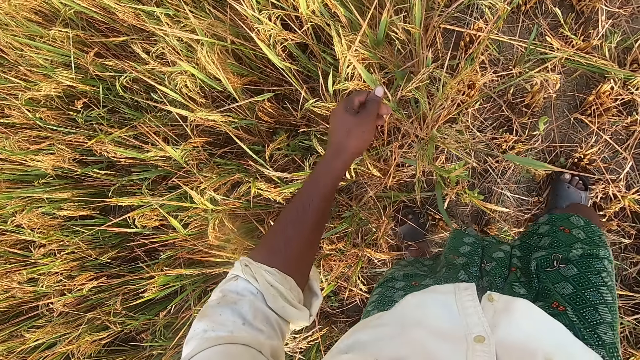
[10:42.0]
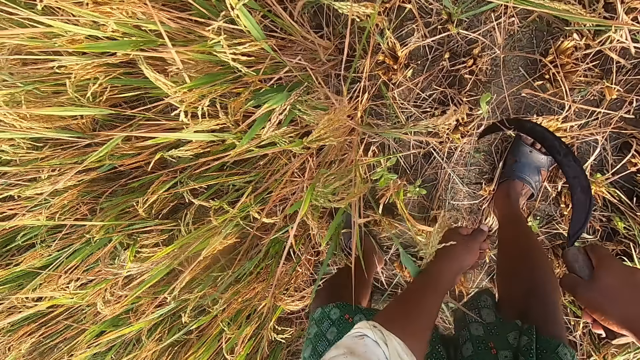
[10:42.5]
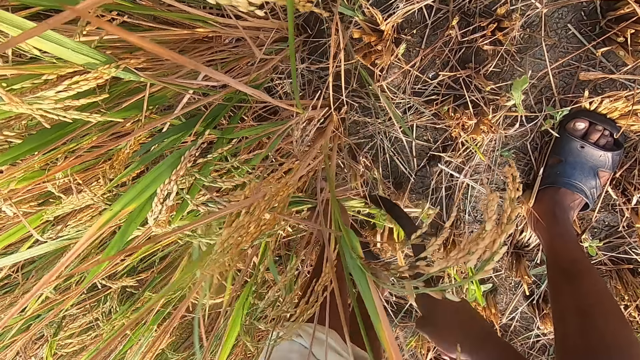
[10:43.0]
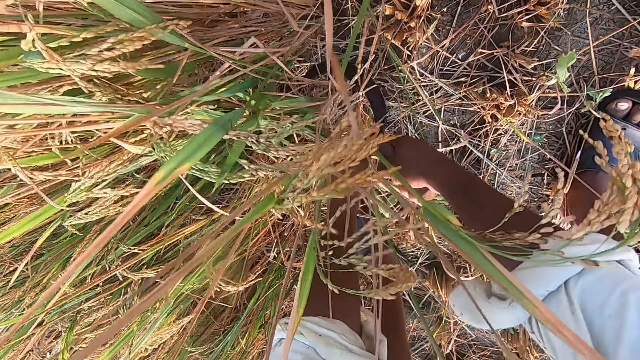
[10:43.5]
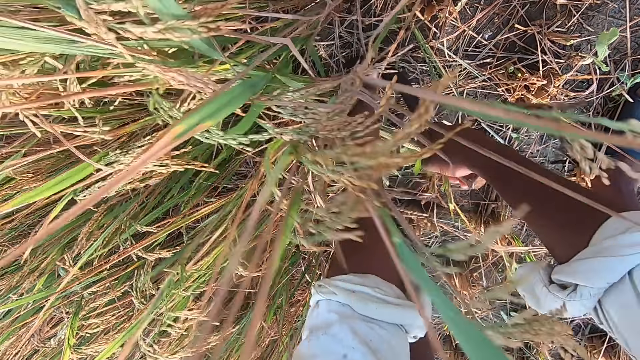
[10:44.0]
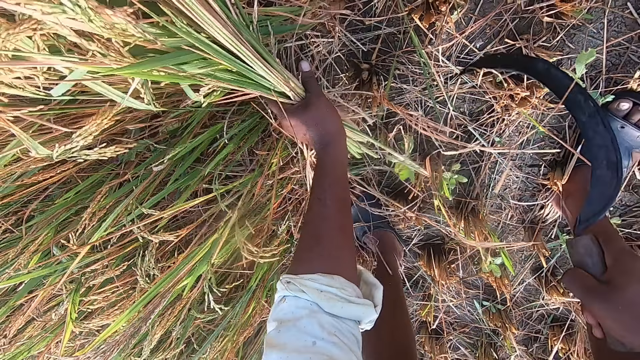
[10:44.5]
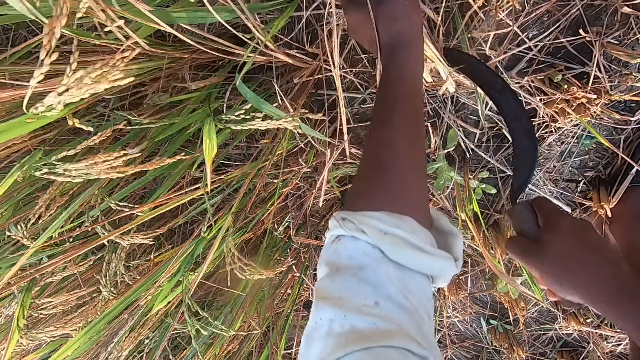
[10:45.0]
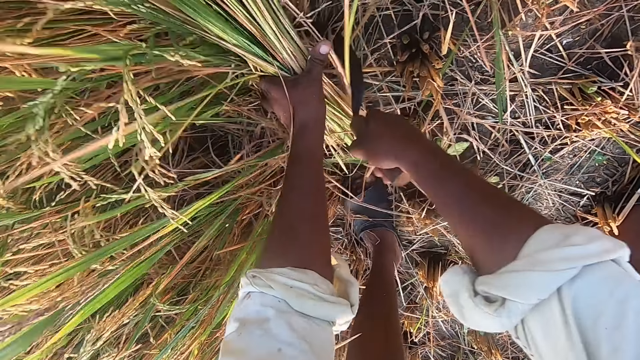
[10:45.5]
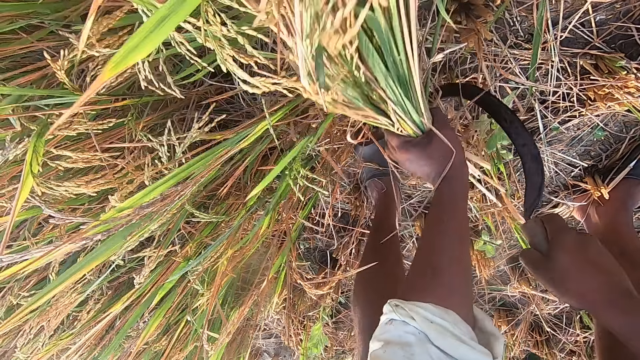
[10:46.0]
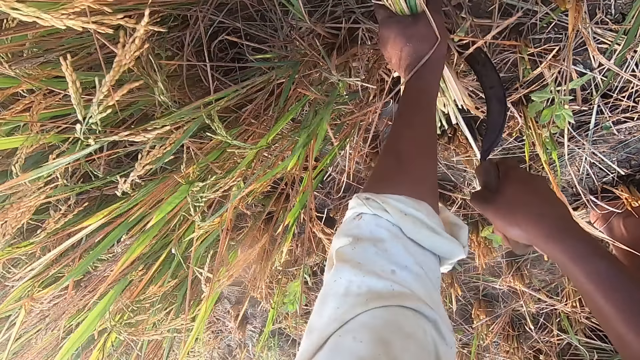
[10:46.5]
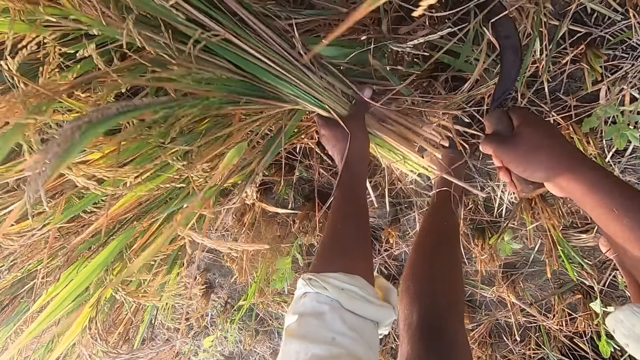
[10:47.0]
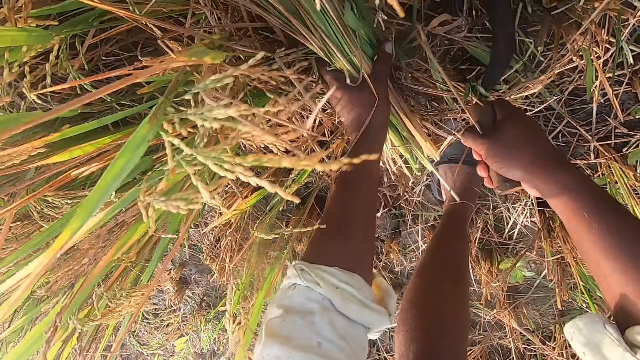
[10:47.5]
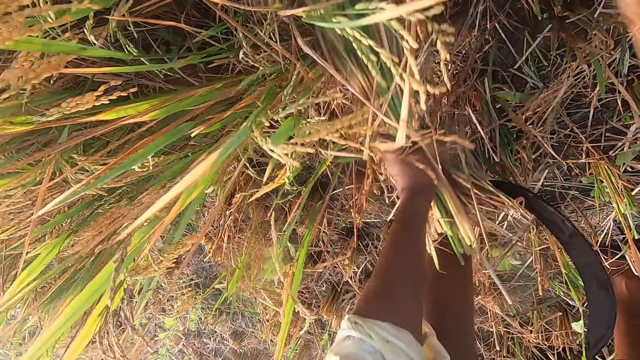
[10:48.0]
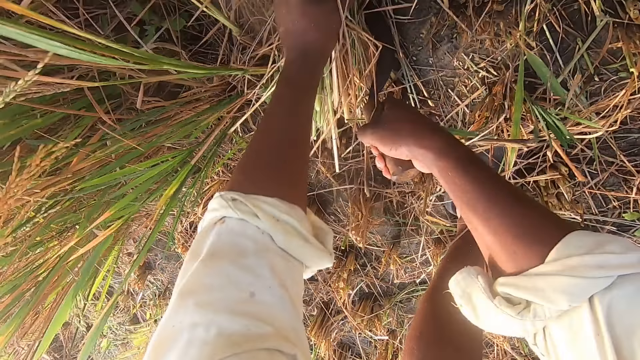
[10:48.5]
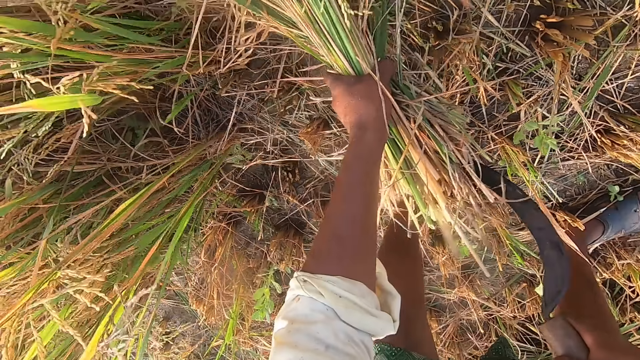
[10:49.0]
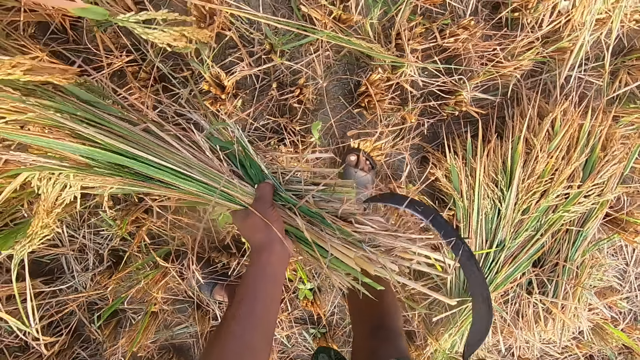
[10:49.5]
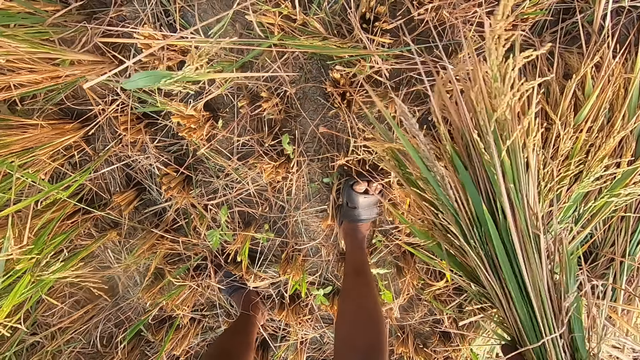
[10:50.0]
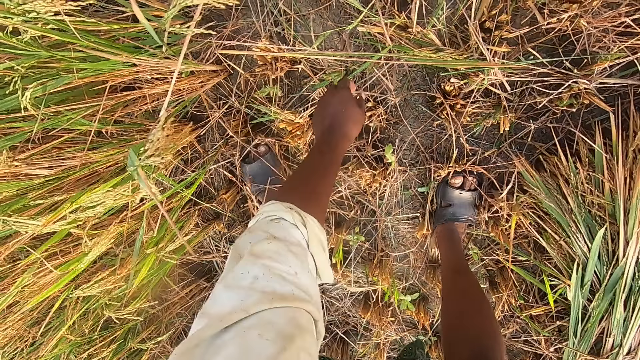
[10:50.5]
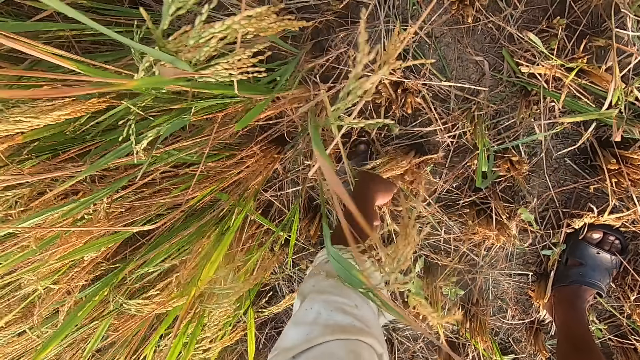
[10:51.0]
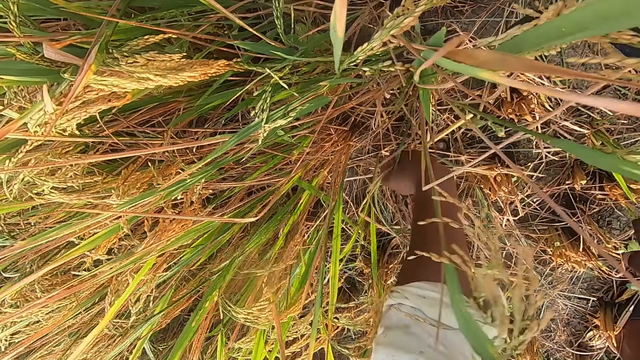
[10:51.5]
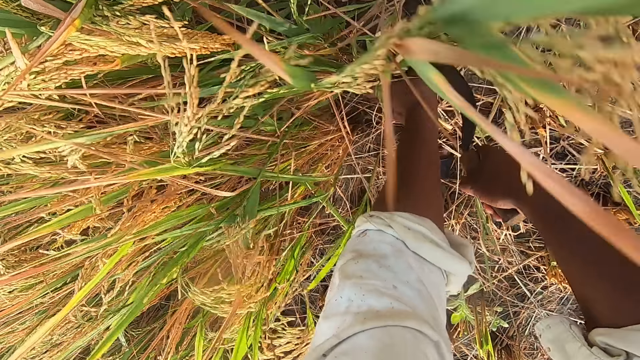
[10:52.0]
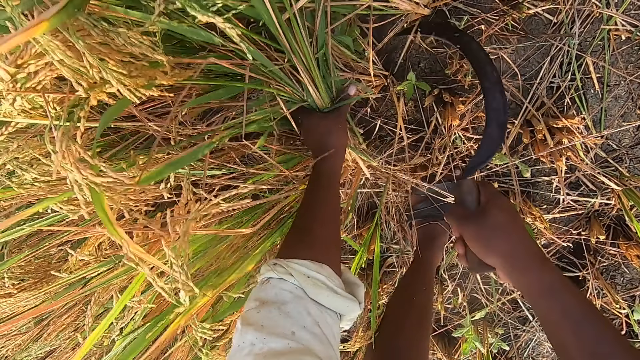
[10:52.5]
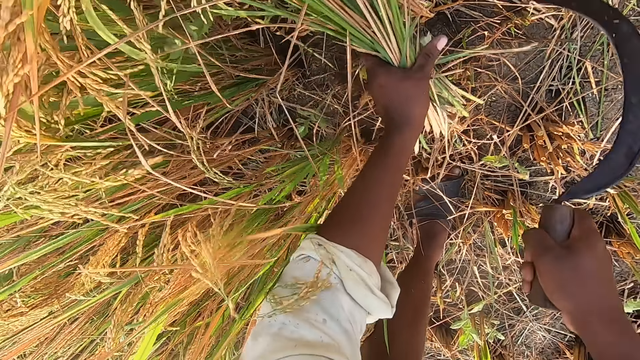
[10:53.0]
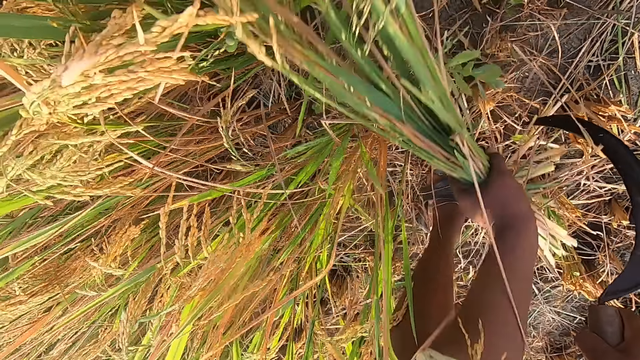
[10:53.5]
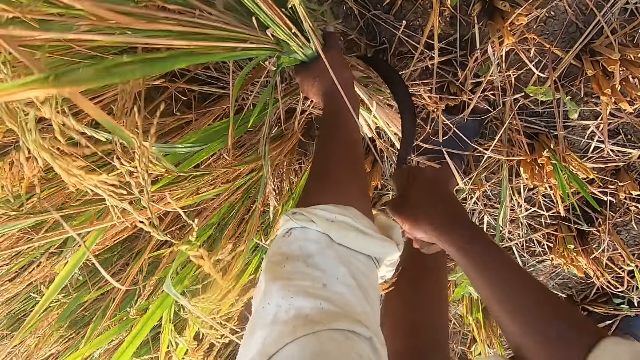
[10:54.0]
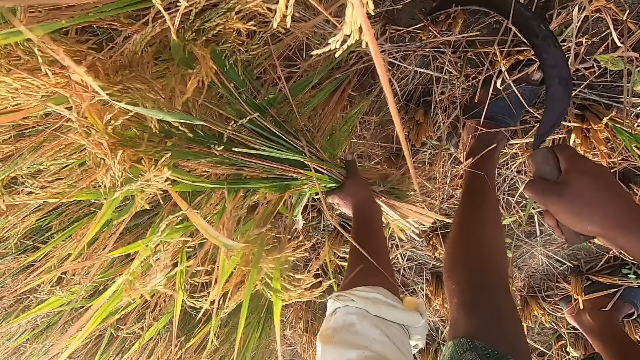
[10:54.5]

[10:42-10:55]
The camera wearer bends towards the wheat plants or straw. They cut the straw from the ground with the sickle. They drop the stack of straw on the ground. They adjust a wheat plant using the left hand. They cut the straw from the ground with the sickle.

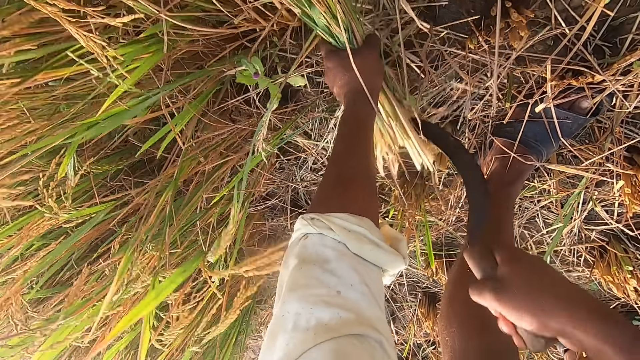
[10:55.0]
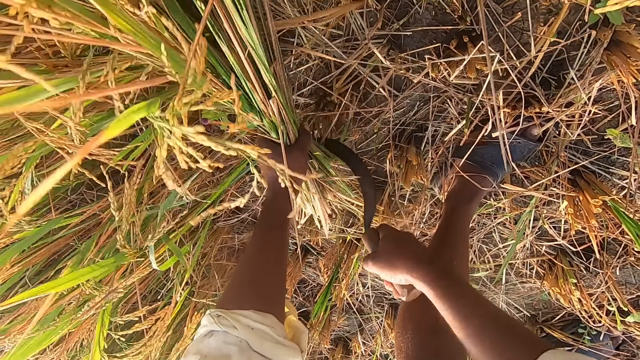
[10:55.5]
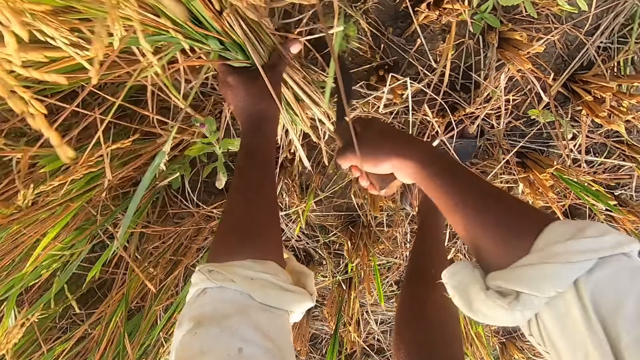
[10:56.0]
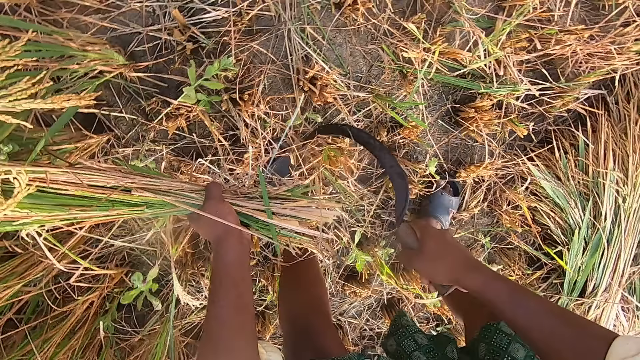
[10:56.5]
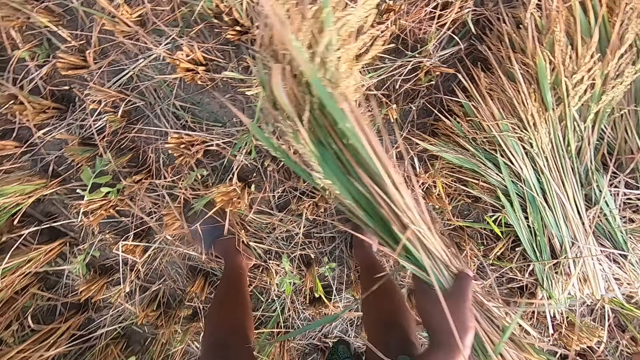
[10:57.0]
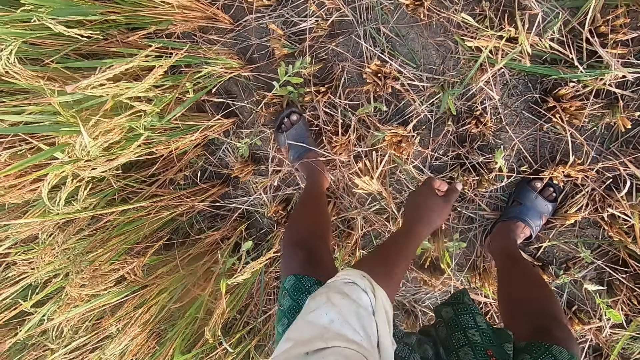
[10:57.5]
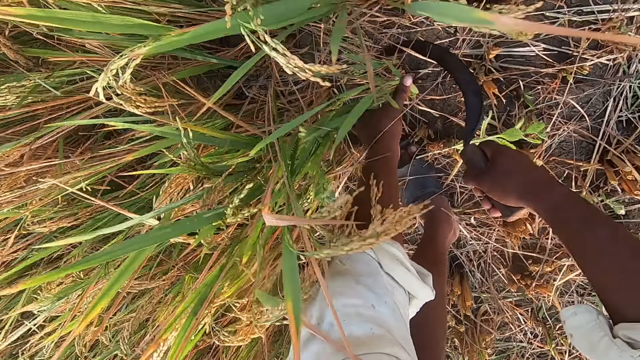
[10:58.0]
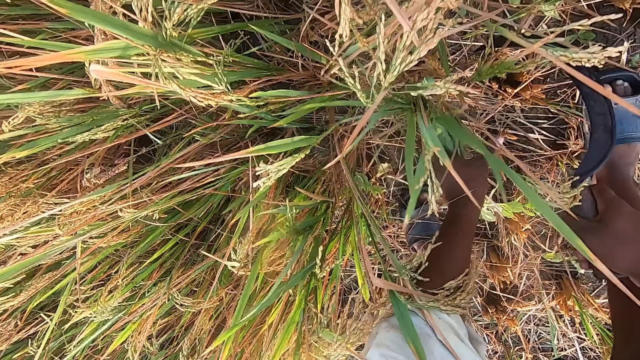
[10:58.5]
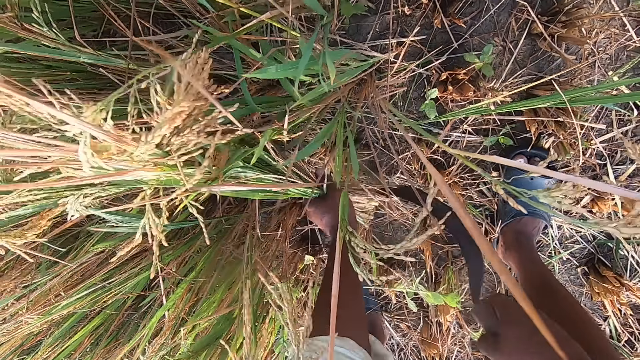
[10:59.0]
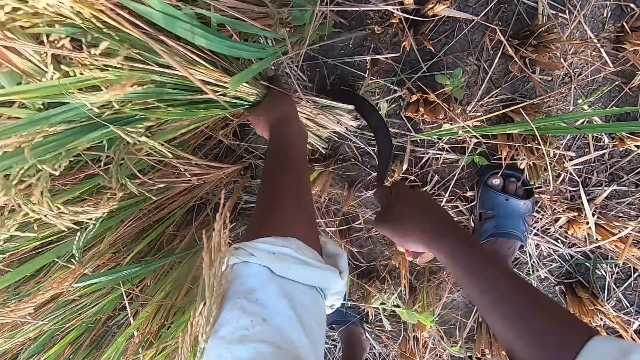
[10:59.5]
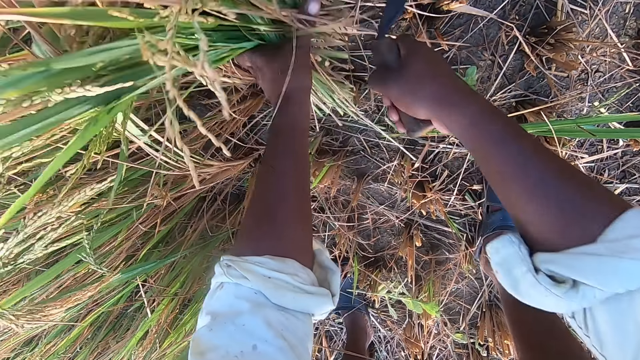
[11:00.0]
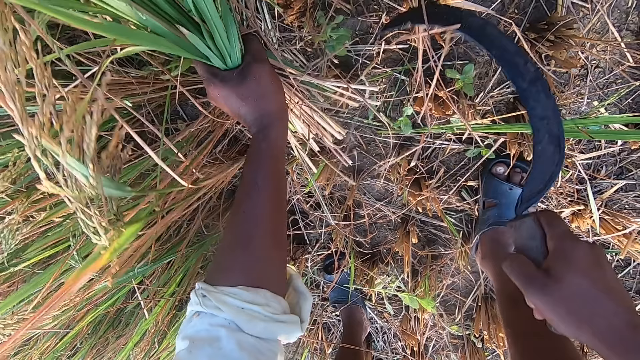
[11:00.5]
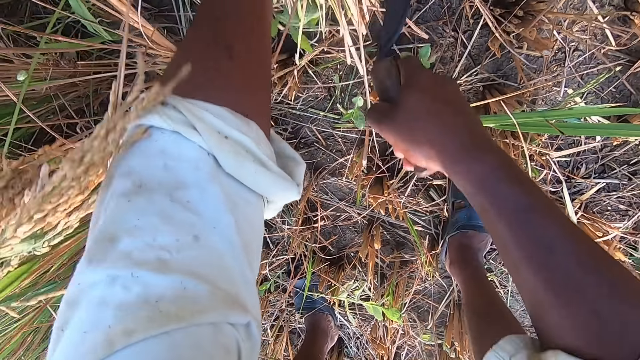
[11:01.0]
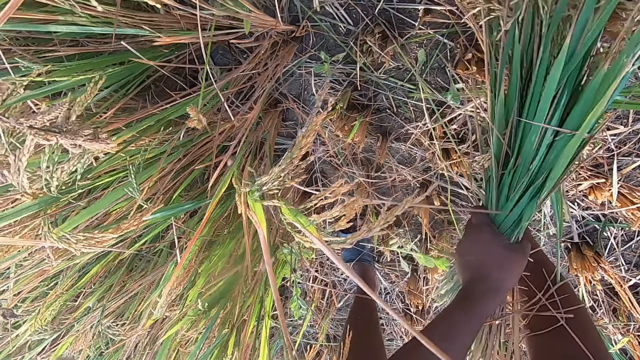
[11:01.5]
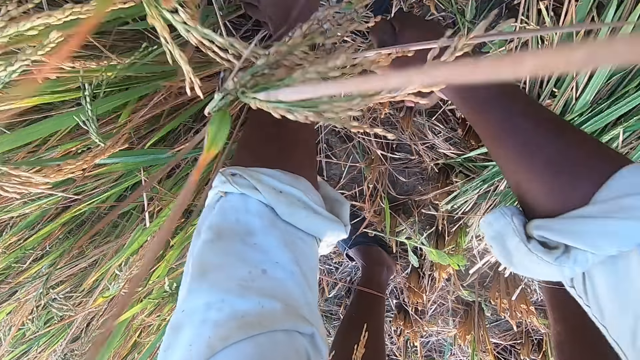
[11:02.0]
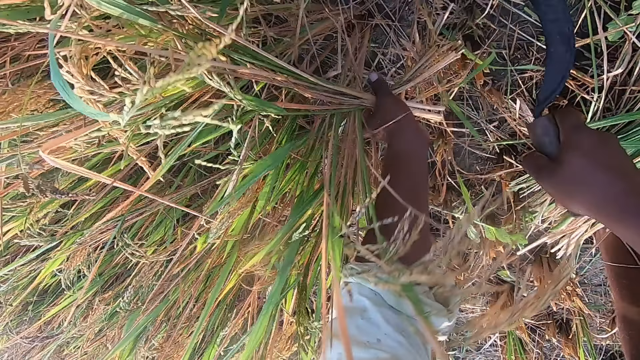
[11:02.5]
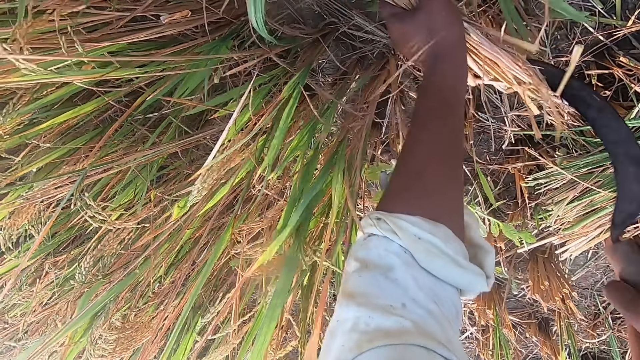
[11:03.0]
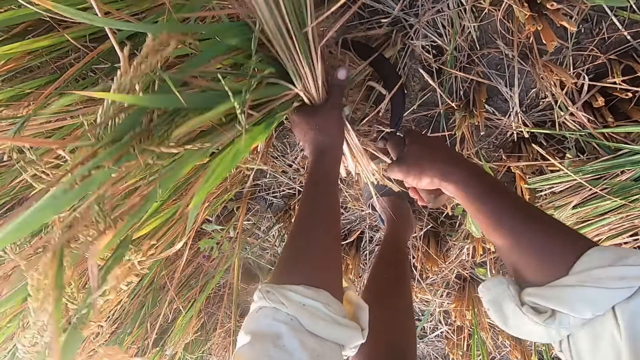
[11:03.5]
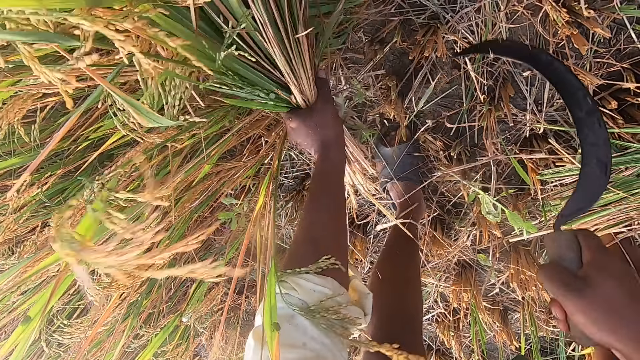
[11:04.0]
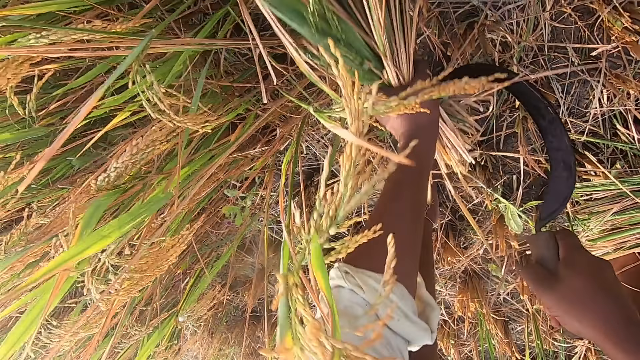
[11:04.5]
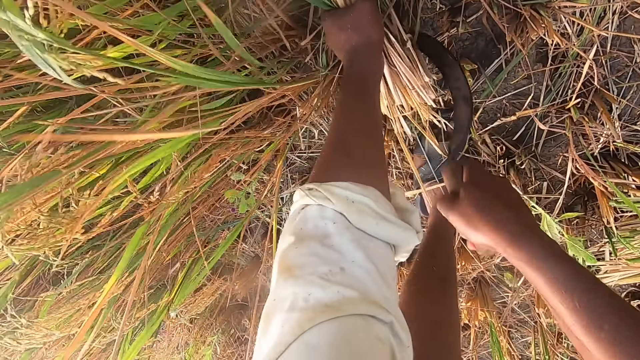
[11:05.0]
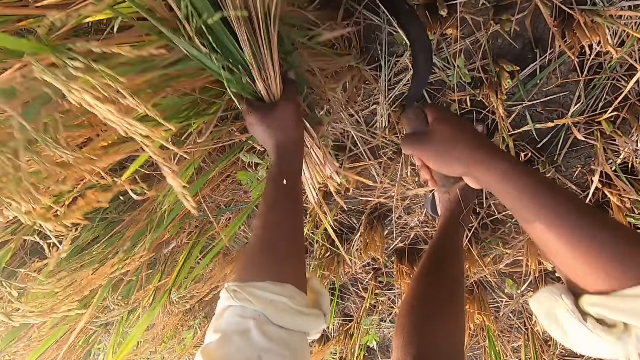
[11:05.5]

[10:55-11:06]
The camera wearer drops the stack of straw on the ground. They cut straw from the ground with the sickle. They drop the stack of straw on the ground. They cut the straw from the ground with the sickle.
